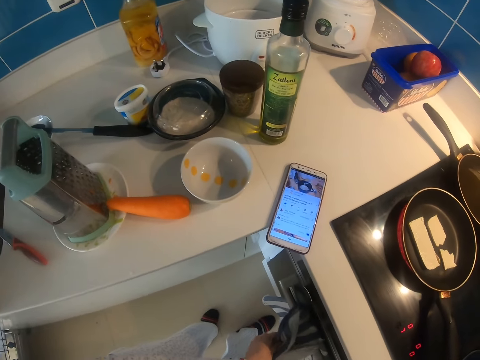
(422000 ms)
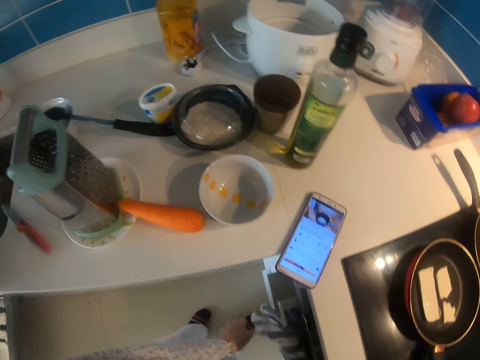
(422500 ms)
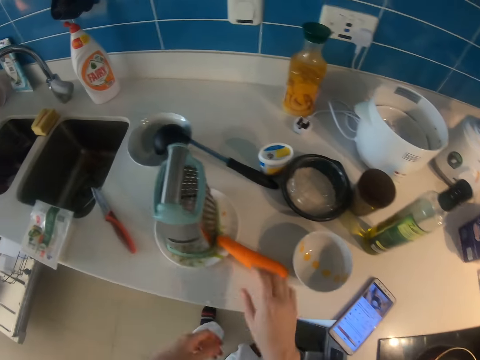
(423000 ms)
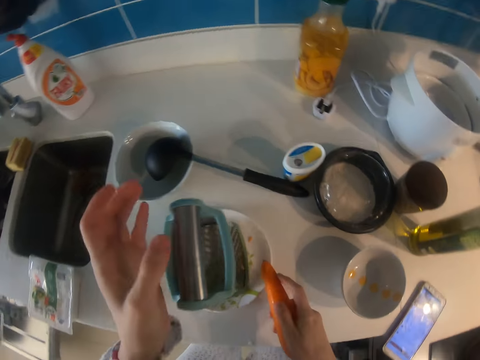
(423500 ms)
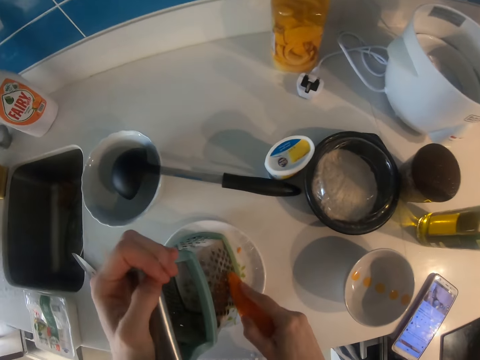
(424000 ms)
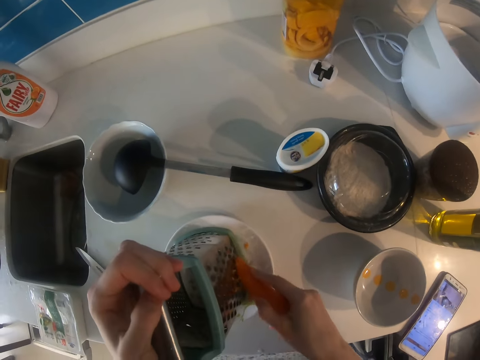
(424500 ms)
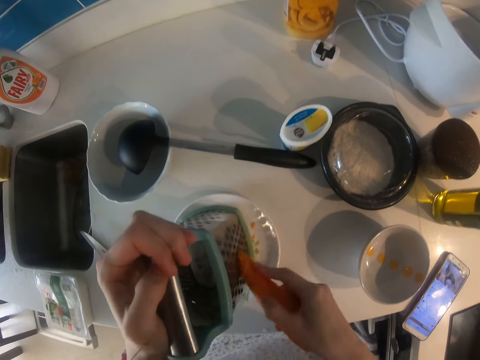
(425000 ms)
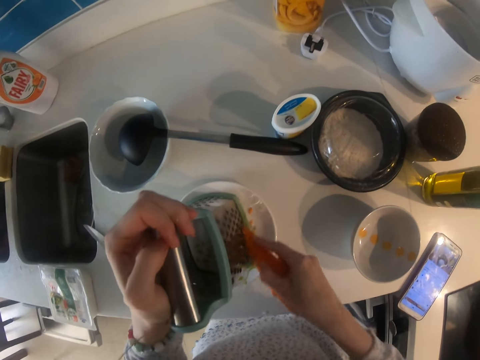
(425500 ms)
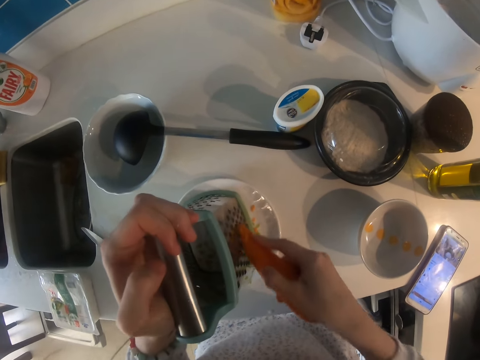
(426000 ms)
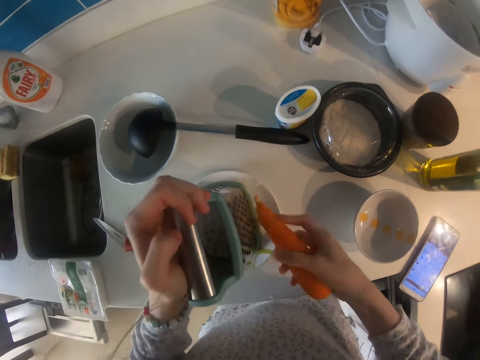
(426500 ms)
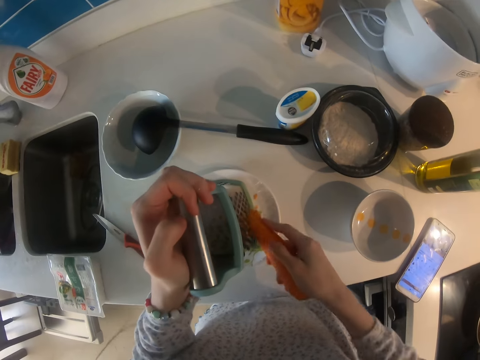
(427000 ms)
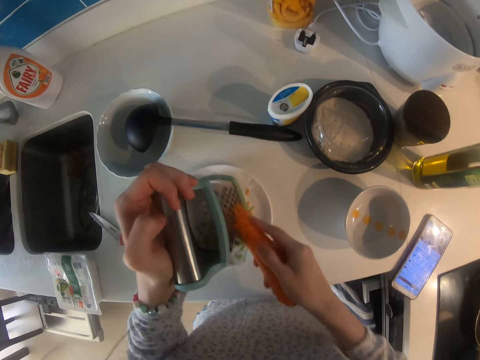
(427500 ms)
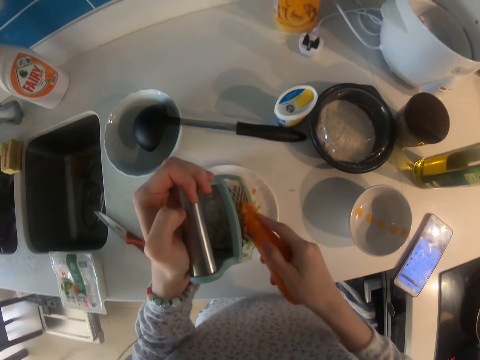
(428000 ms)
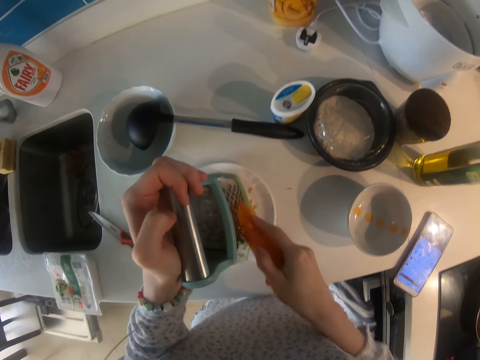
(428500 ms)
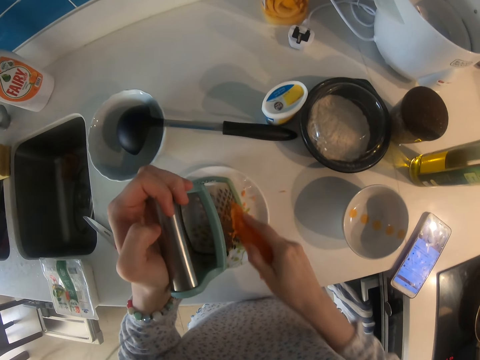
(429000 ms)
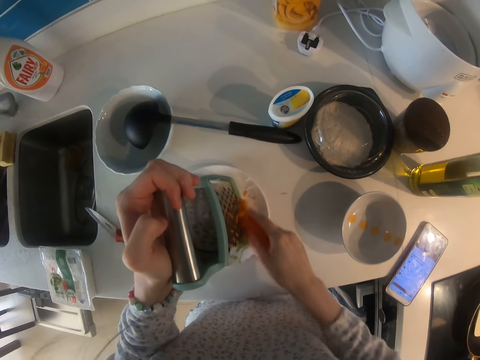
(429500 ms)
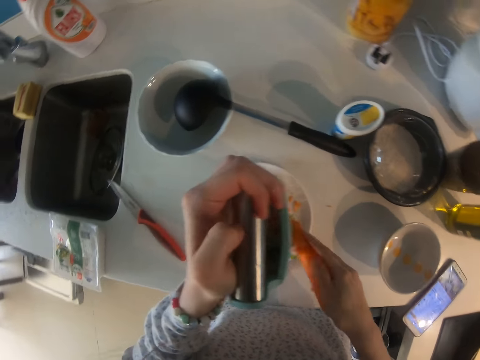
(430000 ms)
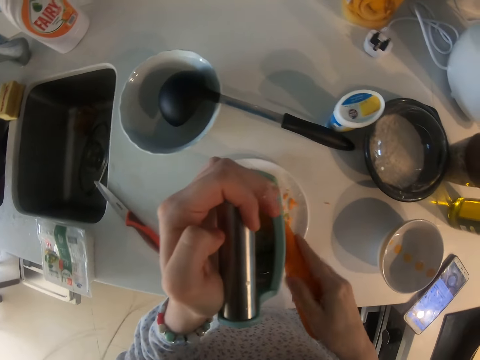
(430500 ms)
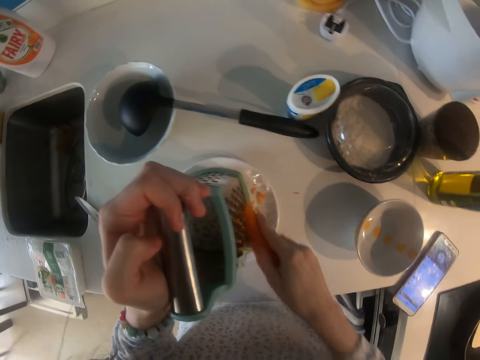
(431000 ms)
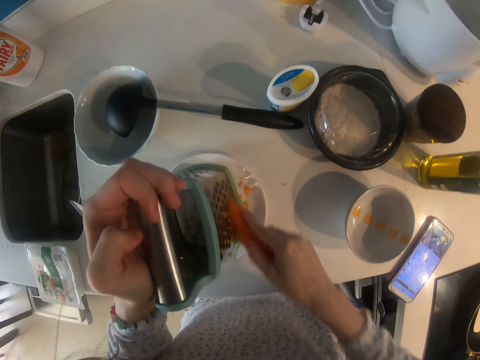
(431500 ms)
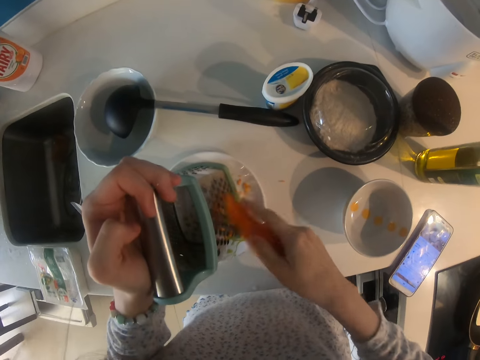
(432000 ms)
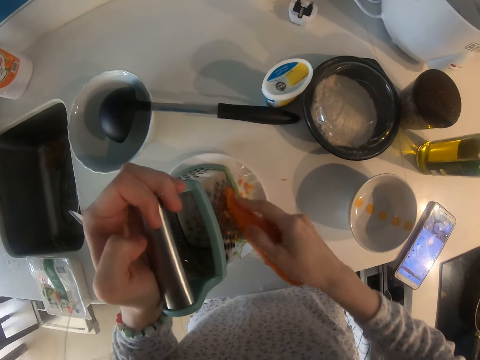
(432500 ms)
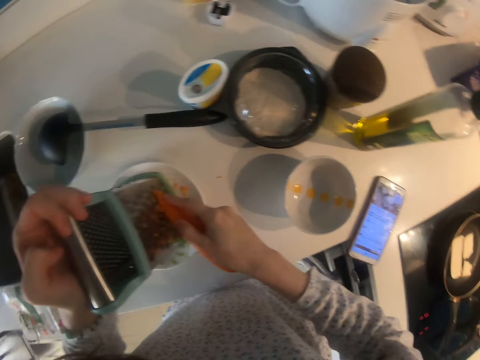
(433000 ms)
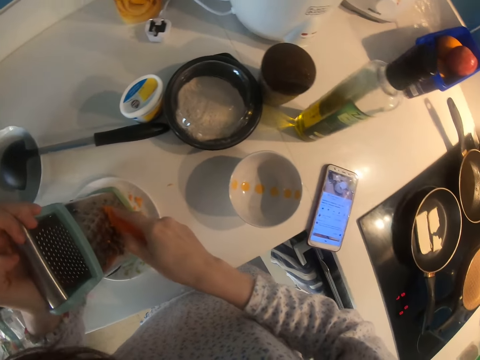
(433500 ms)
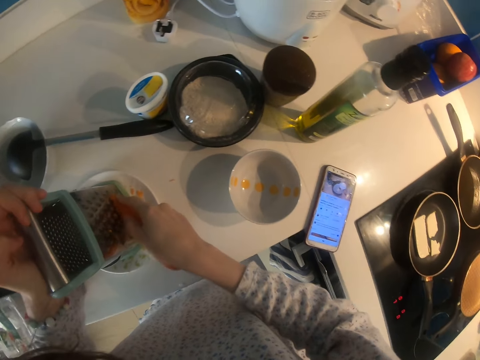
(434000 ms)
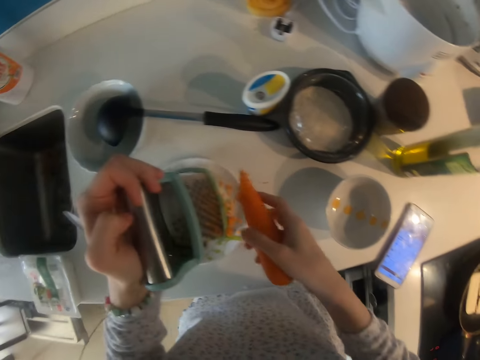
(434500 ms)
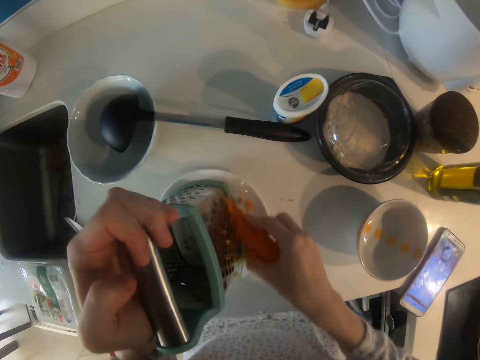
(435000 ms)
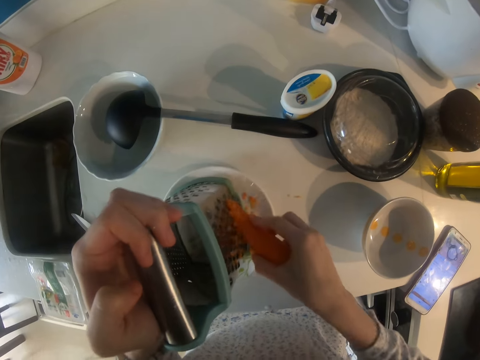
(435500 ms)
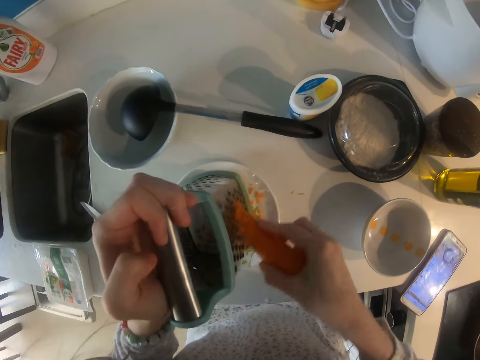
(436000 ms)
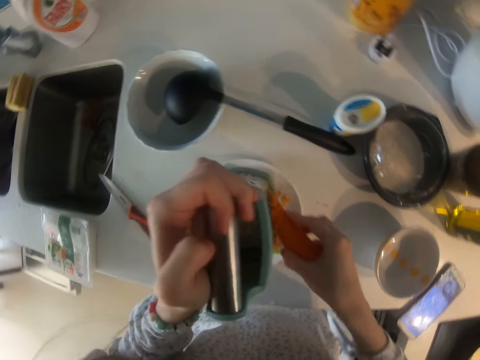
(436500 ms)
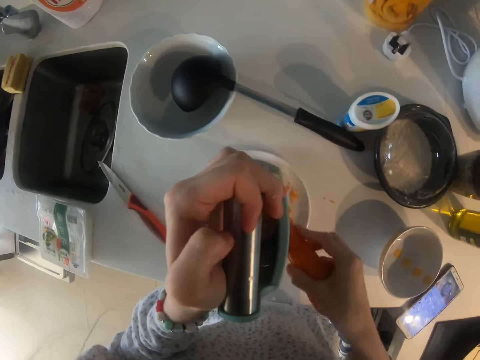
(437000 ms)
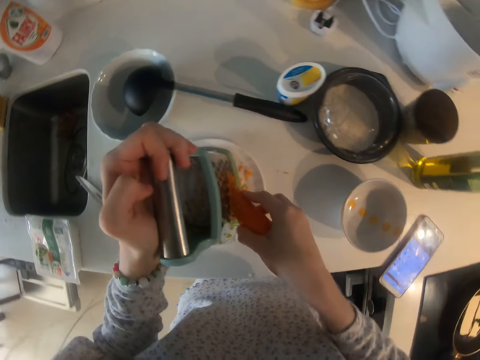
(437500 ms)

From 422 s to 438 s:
The camera wearer picks the carrot. They hold the carrot's handle. They grate the carrot. They grate the carrot again. They look at the pan.

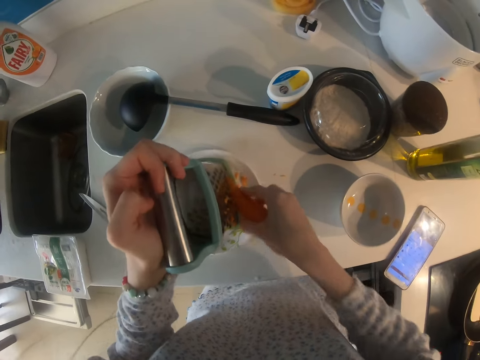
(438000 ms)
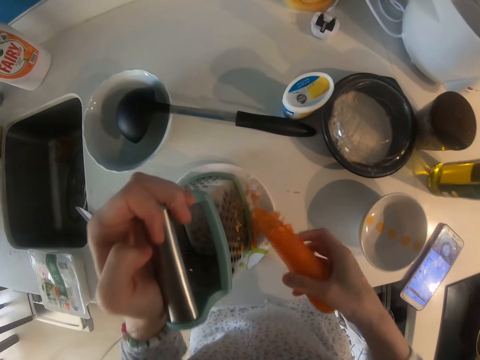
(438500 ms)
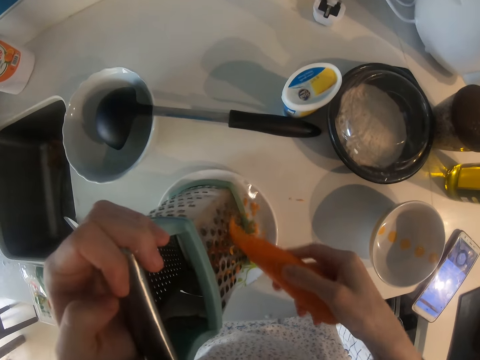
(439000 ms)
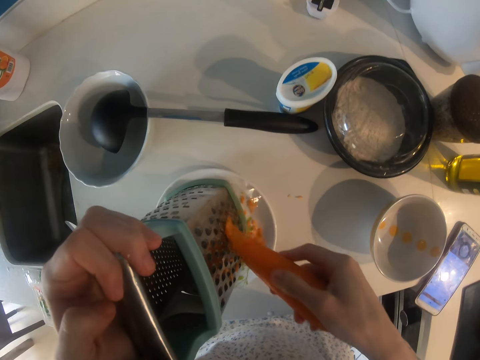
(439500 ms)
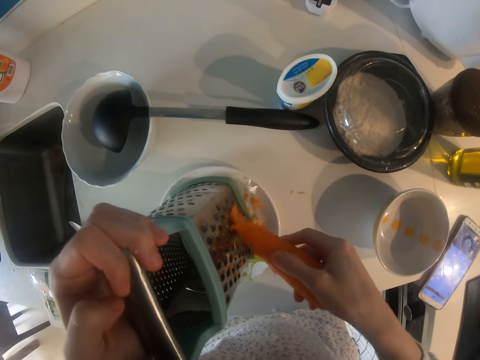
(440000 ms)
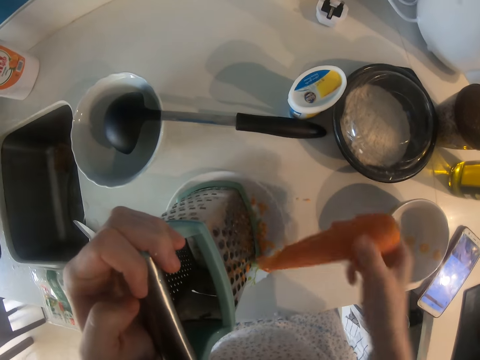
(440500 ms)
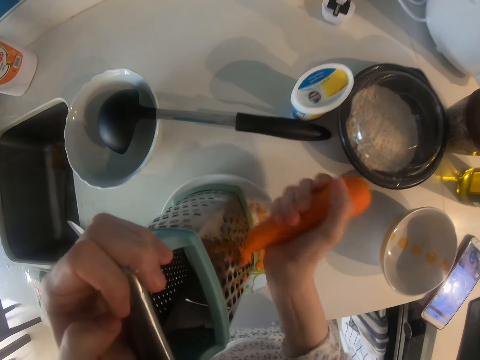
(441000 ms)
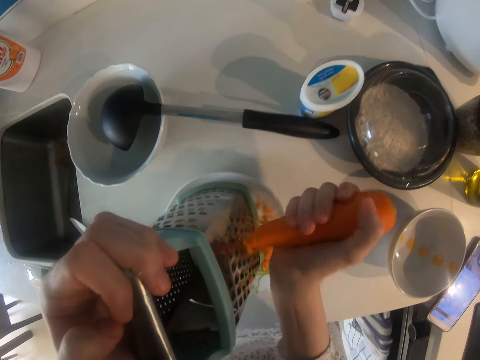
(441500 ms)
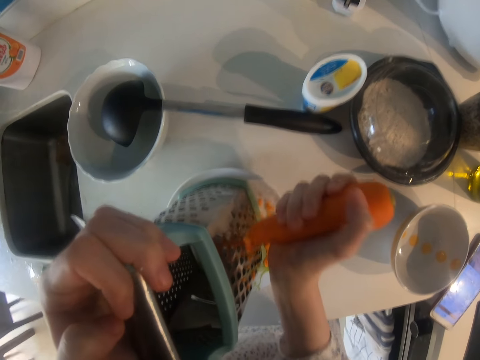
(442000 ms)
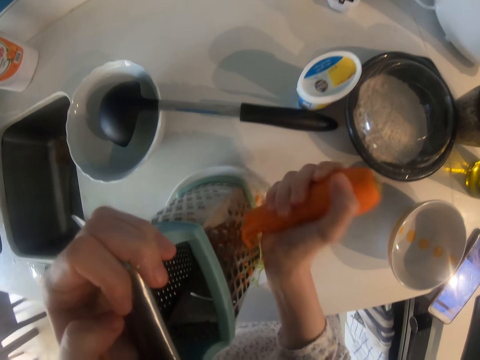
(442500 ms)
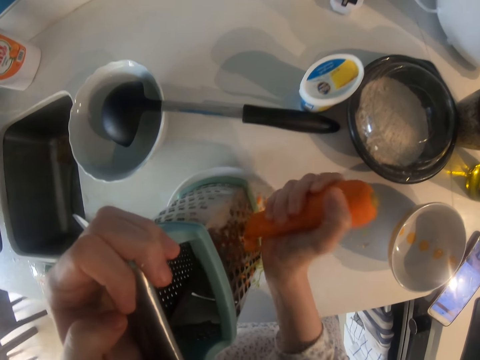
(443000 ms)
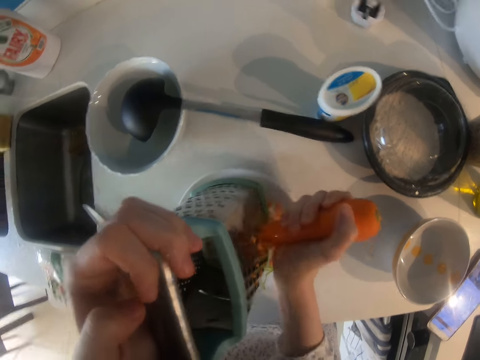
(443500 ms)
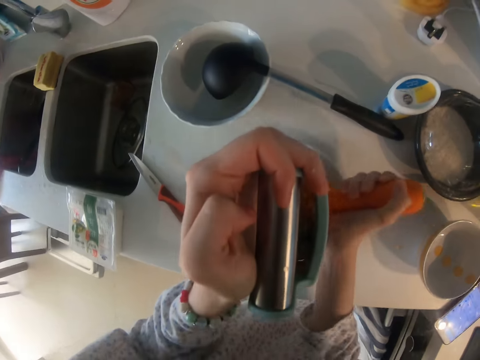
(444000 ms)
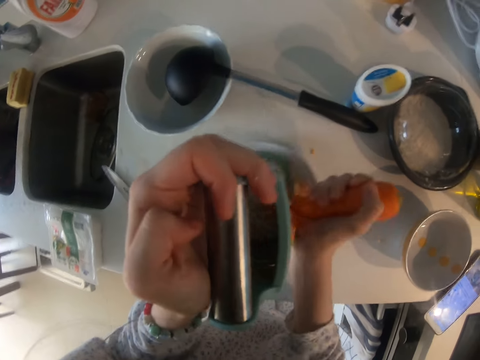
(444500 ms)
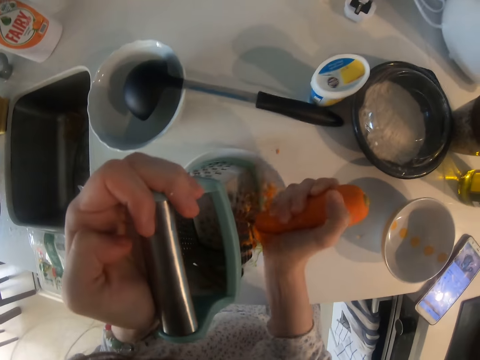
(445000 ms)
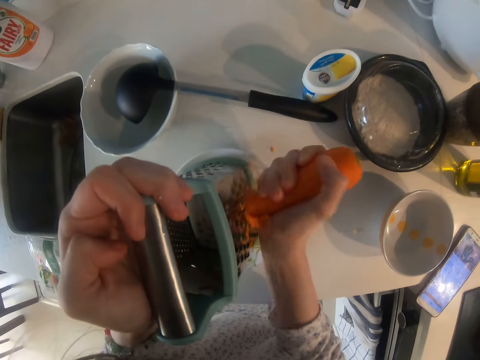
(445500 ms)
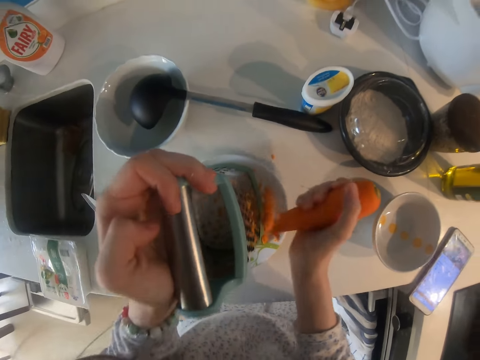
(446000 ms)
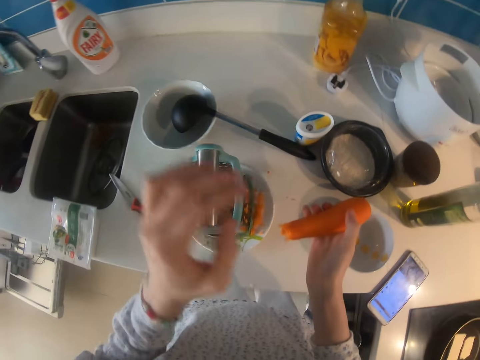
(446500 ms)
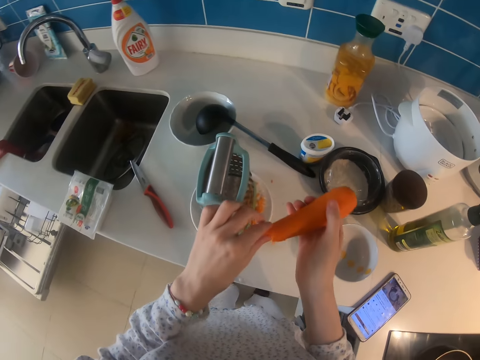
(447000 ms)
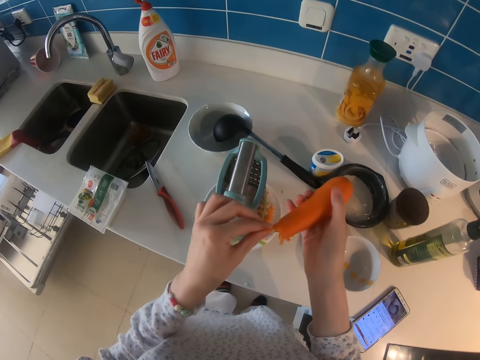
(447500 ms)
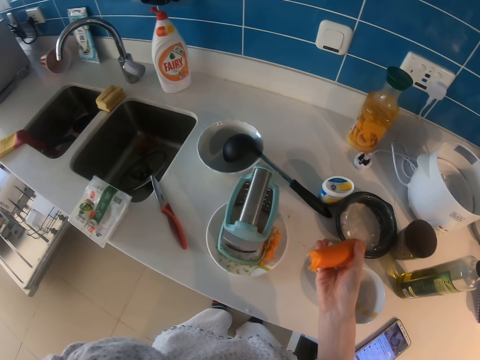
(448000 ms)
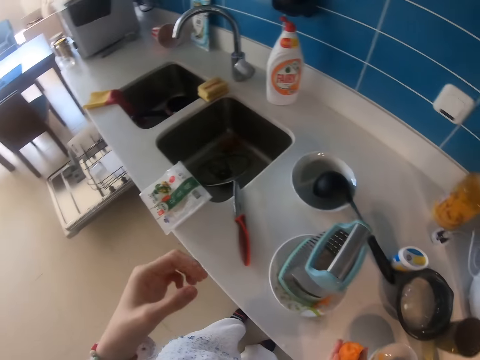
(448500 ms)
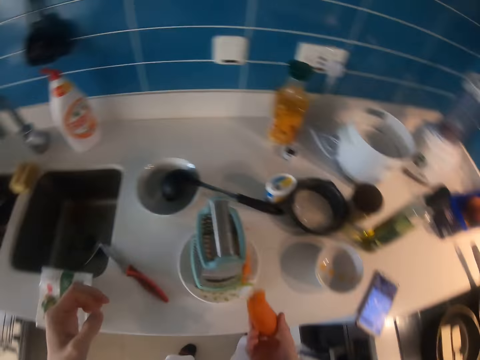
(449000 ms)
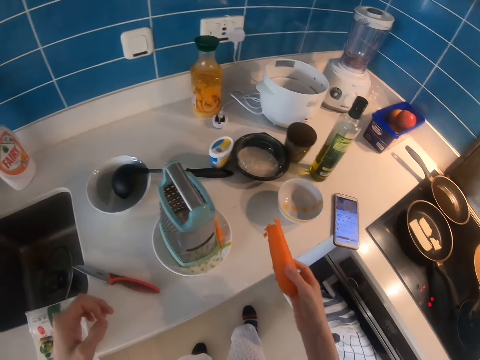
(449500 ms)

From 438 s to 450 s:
The camera wearer changes her hand position. She picks a piece of carrot. She puts it in the mouth. She eats the piece of carrot.
